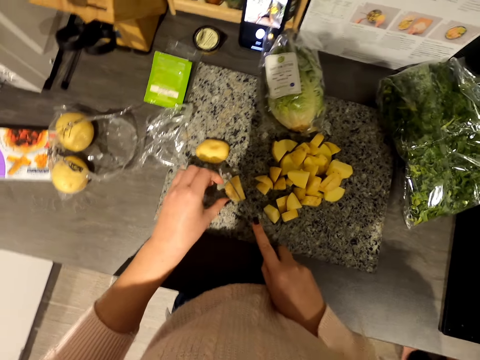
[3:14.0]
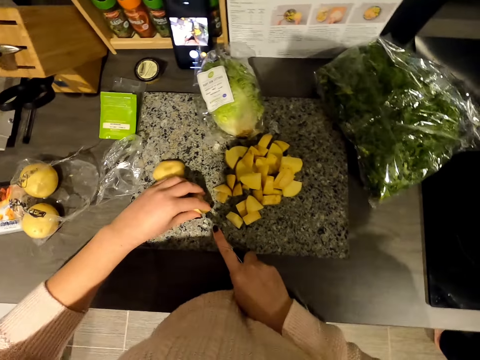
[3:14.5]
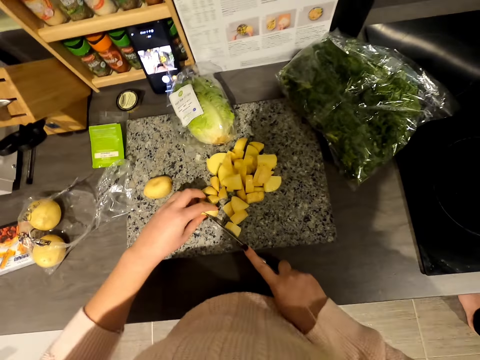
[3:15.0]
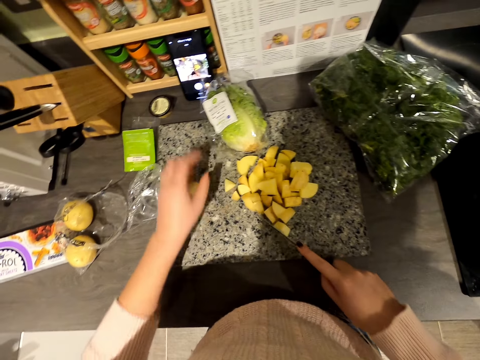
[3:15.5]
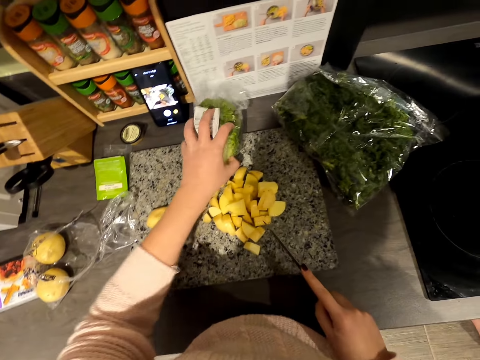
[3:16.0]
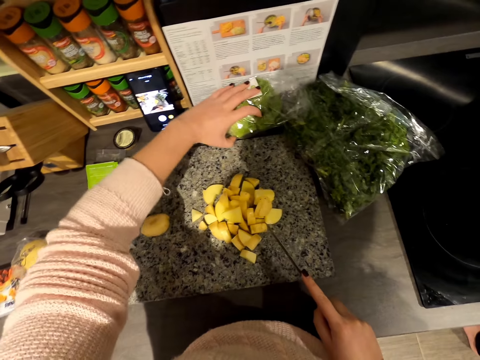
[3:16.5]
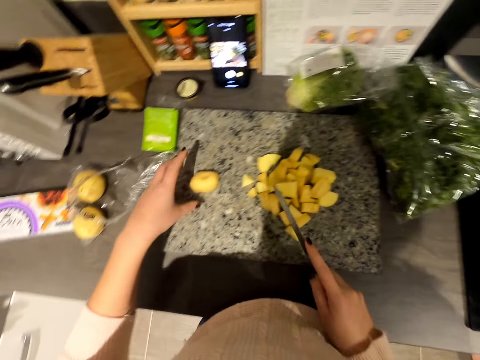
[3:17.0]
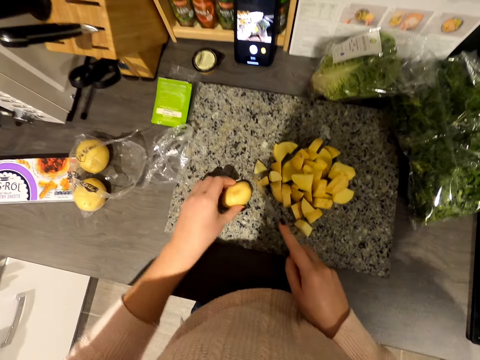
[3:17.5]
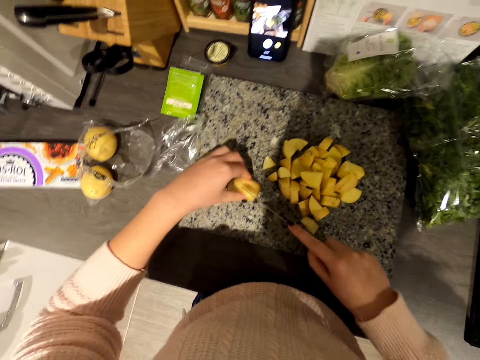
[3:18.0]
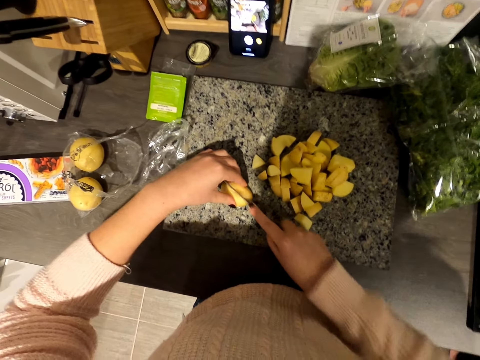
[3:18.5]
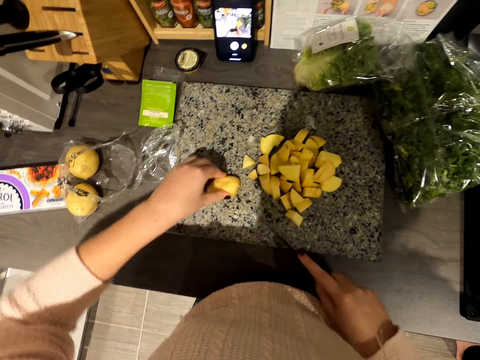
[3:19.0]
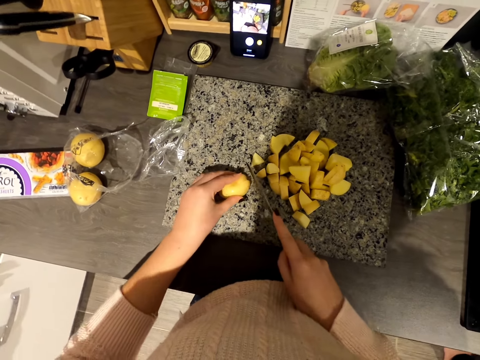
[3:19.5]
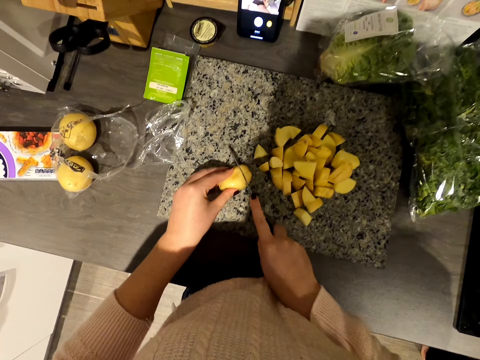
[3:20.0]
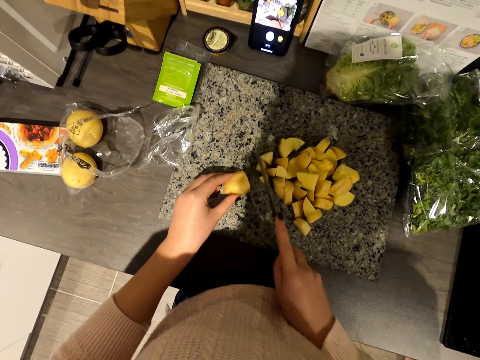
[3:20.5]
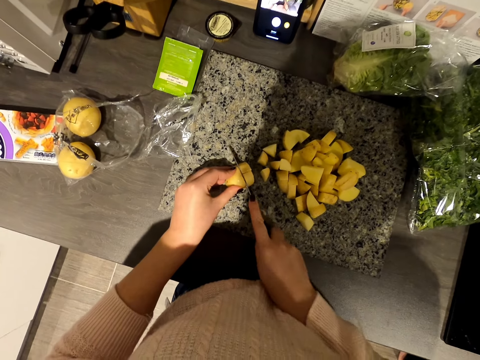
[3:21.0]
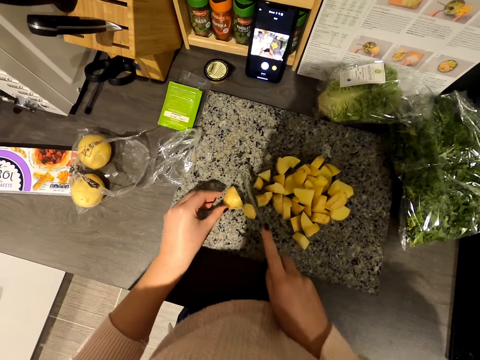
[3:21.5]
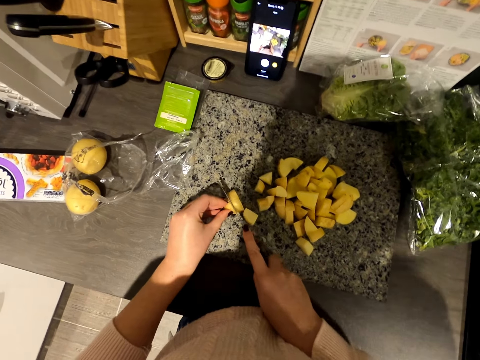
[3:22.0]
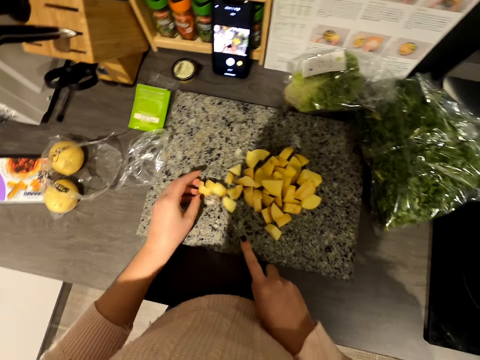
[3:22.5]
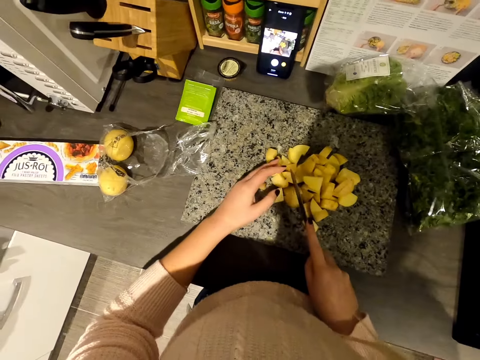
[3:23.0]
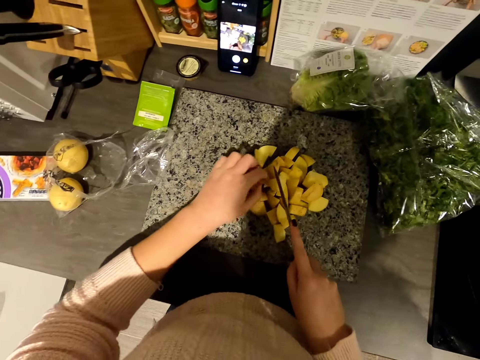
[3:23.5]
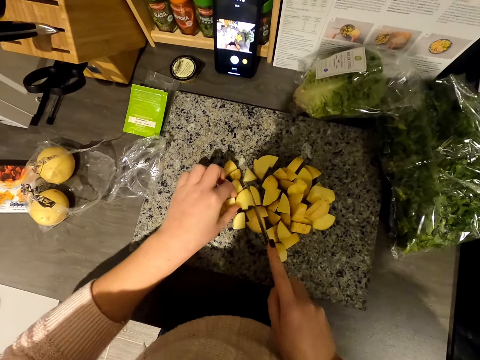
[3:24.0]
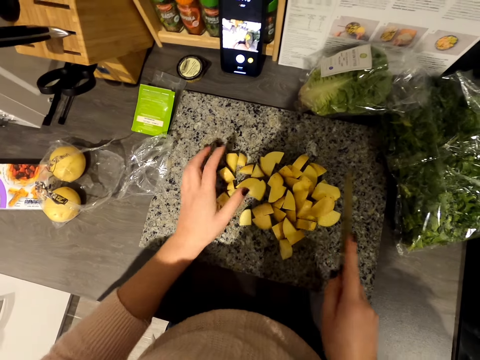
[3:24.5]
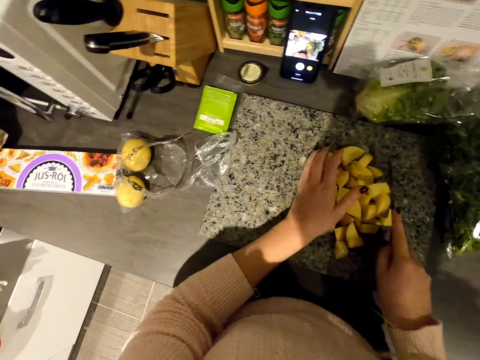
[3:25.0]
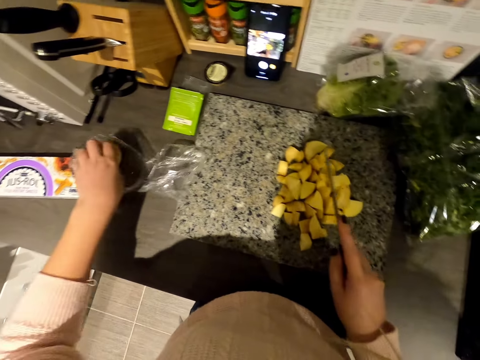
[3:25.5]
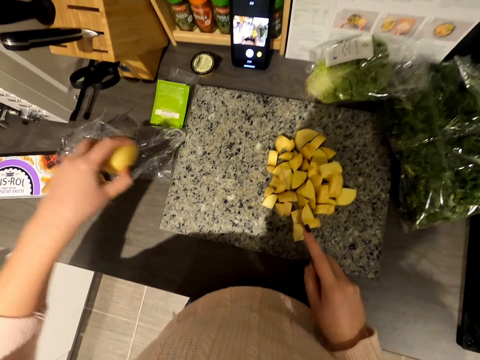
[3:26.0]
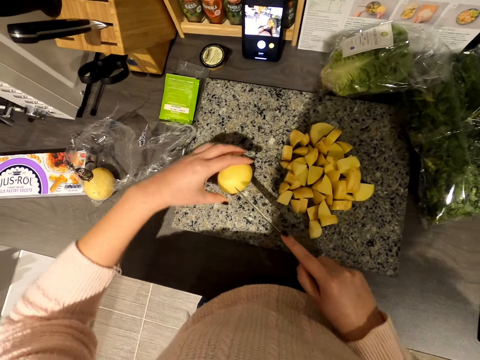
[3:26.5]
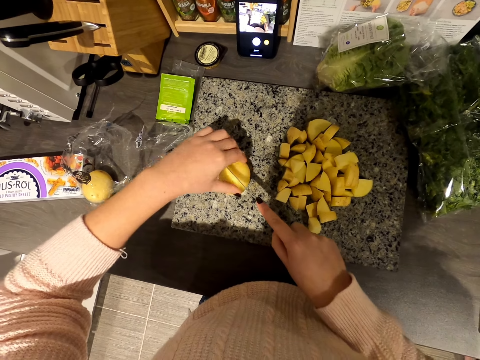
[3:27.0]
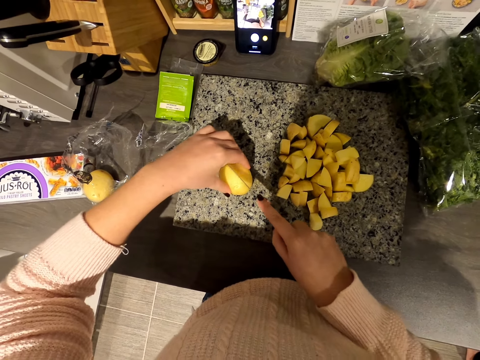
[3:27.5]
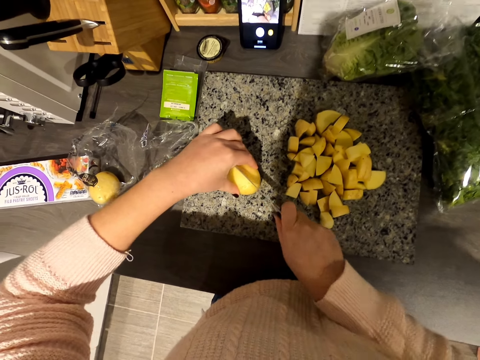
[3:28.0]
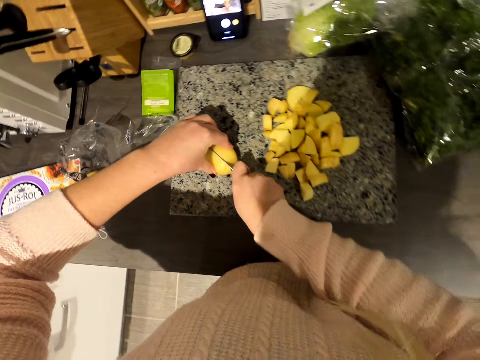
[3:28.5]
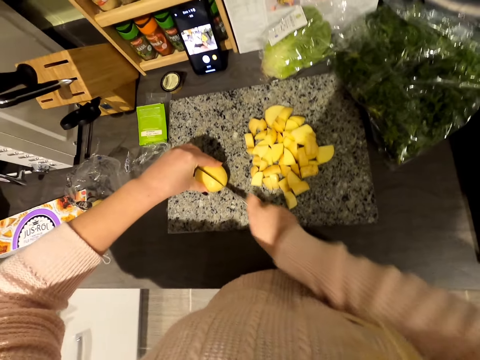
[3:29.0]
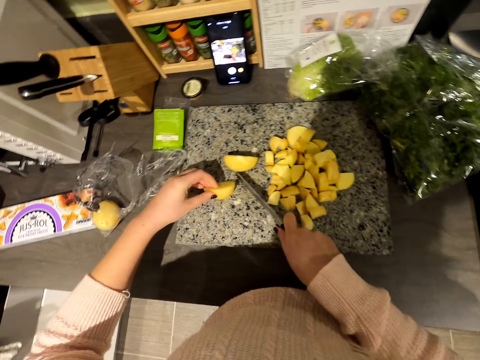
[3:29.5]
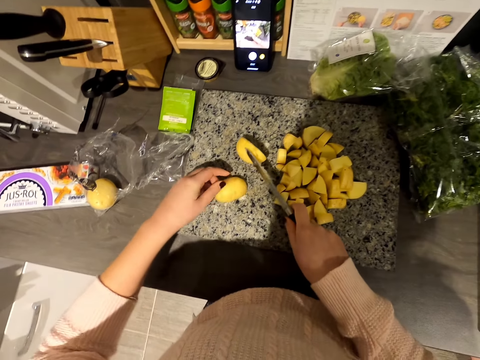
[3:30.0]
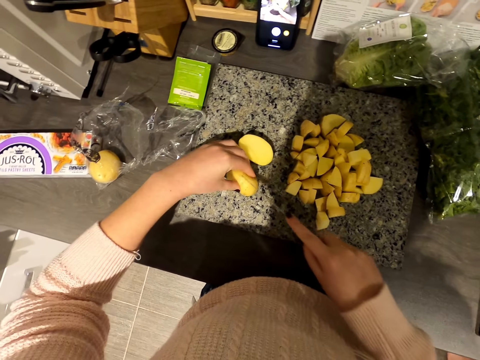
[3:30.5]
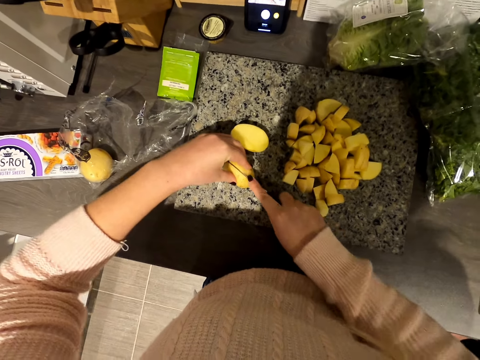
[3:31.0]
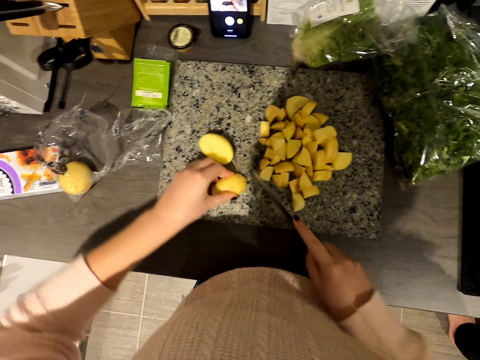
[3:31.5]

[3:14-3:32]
The camera wearer moves the vegetable on the slab. They pick the potato. They chop the potato. They pick the potato. They chop the potato.

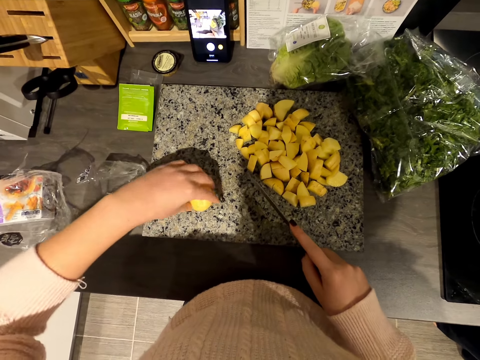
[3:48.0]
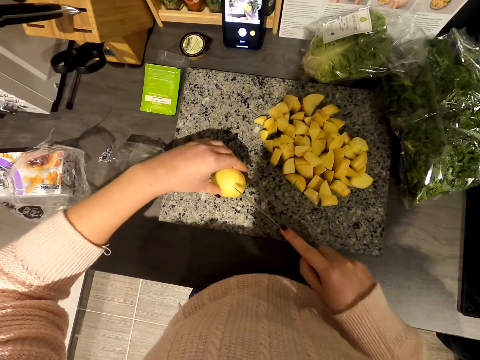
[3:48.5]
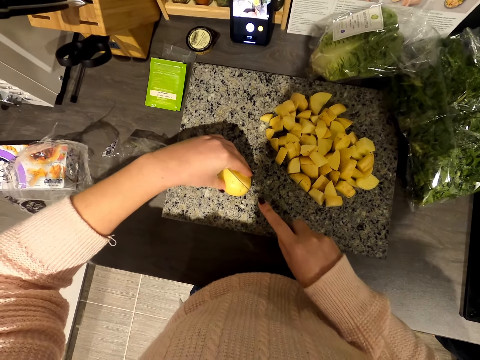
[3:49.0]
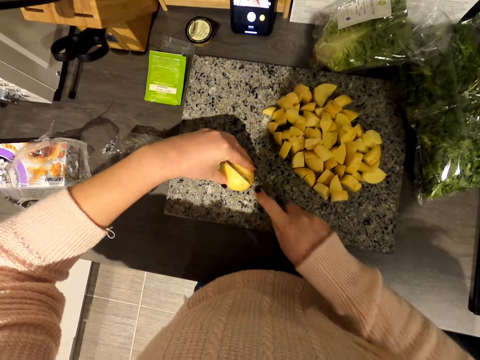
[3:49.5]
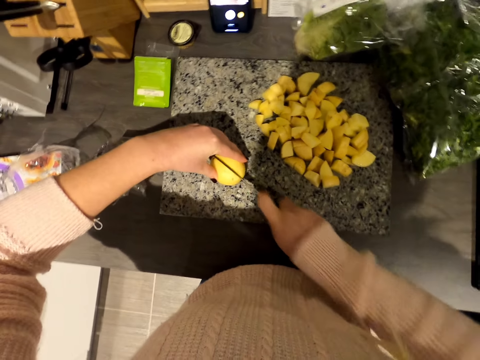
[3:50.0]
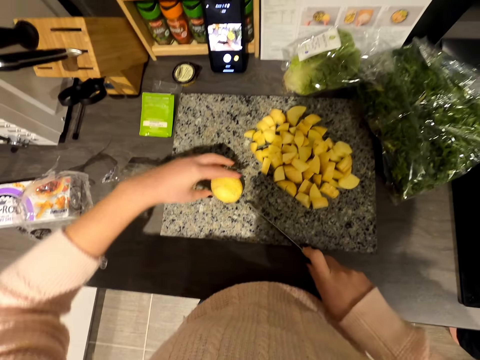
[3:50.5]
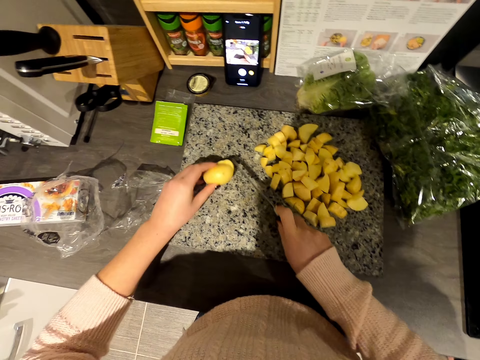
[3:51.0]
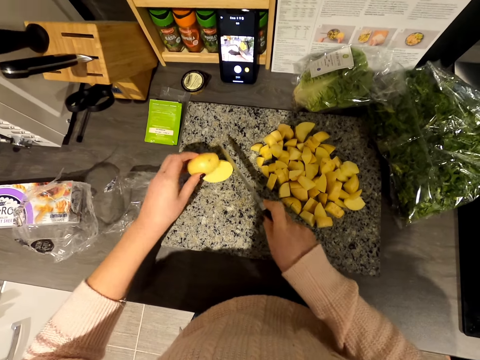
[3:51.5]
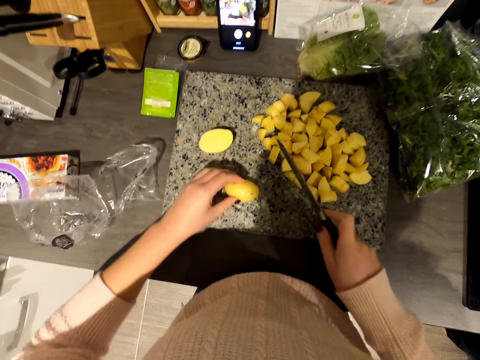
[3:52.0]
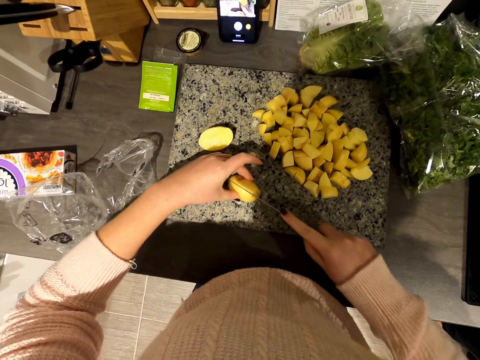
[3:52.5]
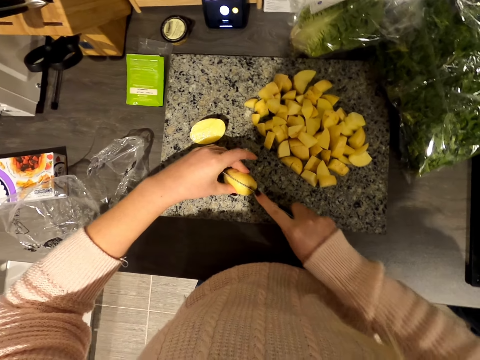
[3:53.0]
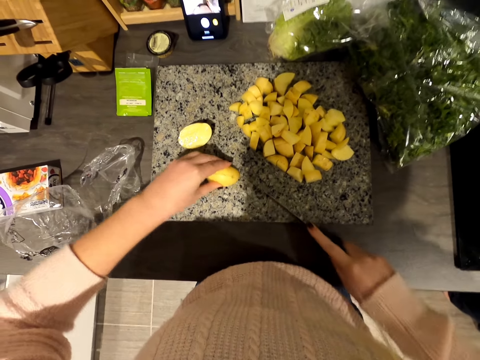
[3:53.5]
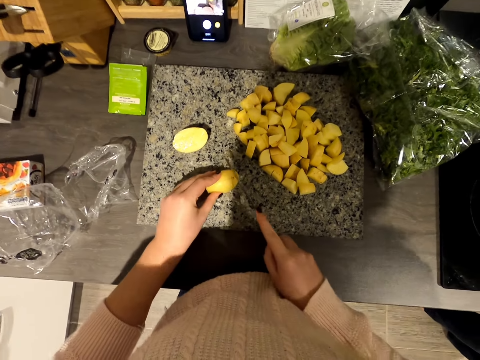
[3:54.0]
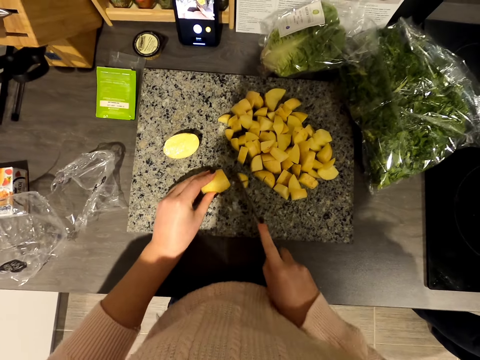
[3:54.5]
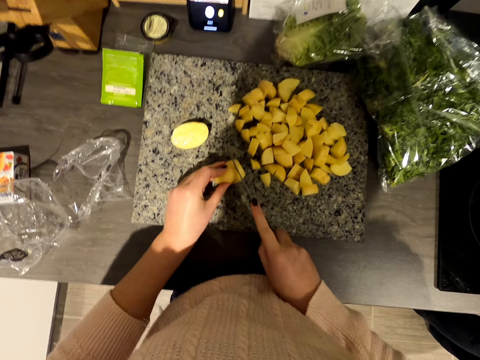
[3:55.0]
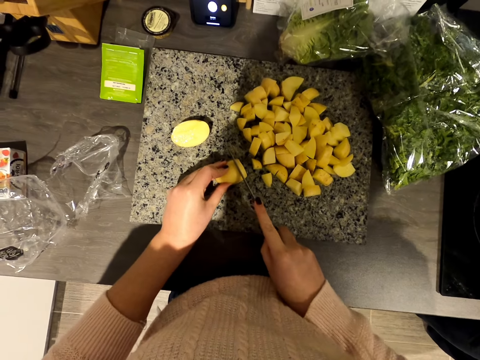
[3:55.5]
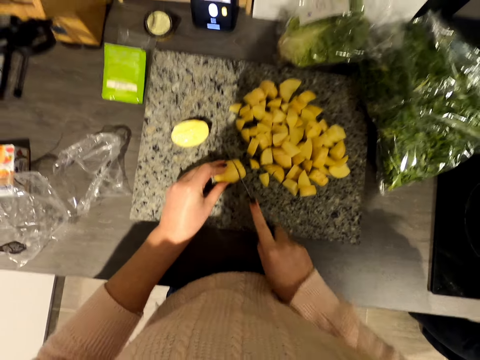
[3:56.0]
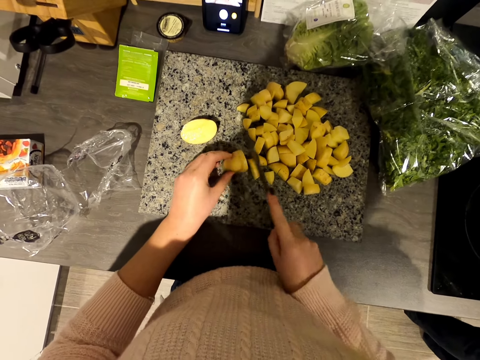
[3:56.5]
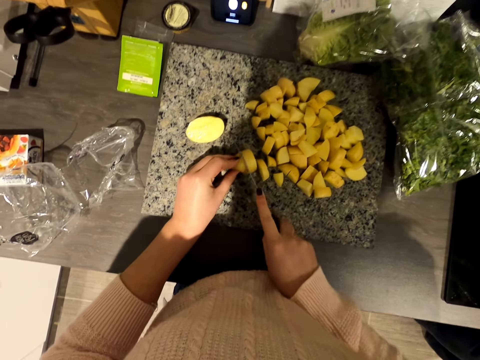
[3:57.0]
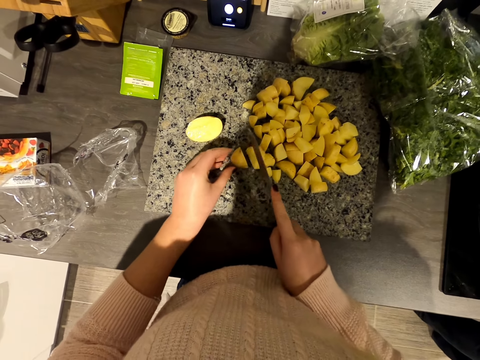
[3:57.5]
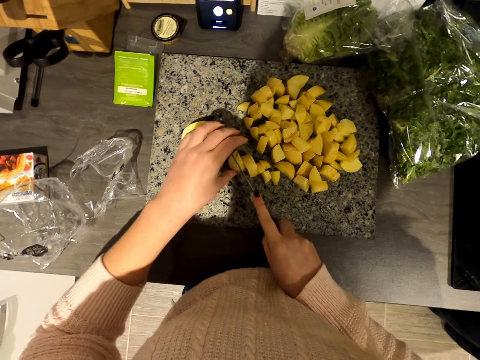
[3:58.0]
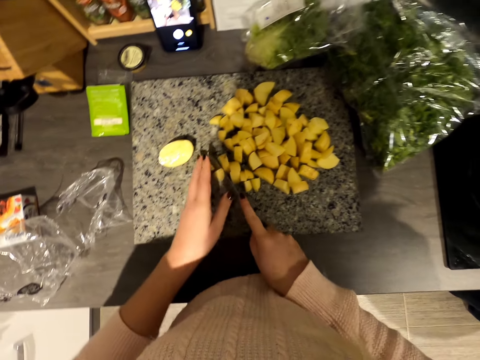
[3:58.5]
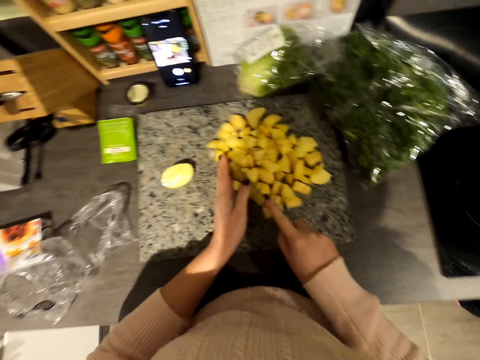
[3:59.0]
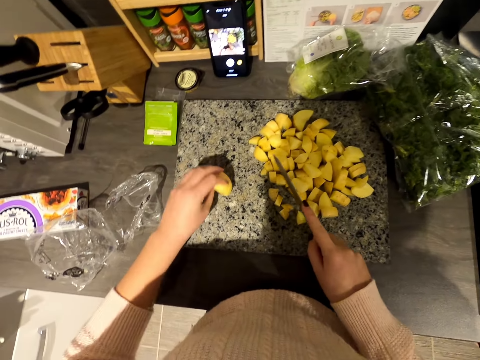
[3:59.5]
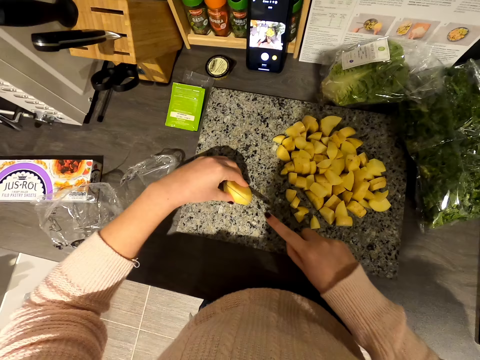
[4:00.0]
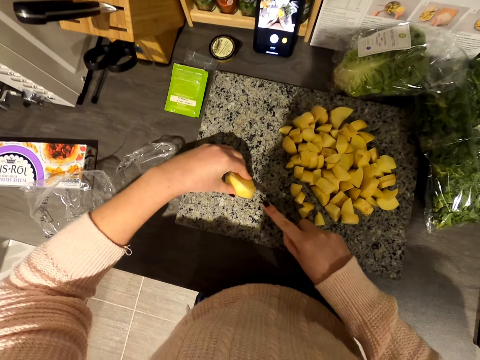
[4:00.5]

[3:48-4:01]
The camera wearer picks a potato. They chop the potato.
